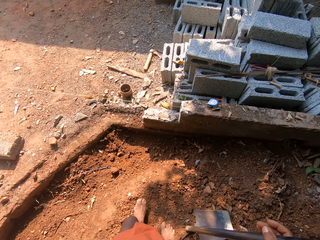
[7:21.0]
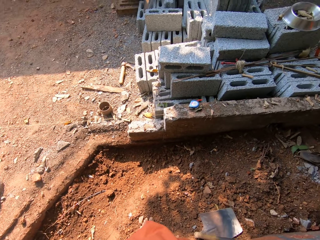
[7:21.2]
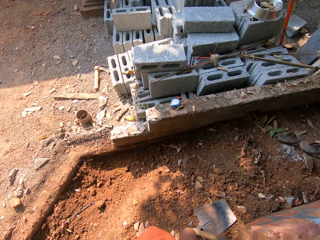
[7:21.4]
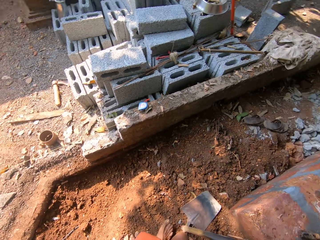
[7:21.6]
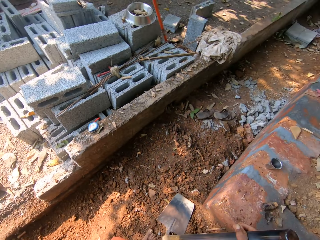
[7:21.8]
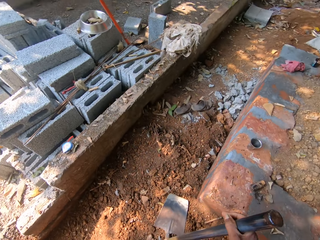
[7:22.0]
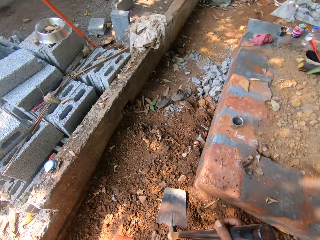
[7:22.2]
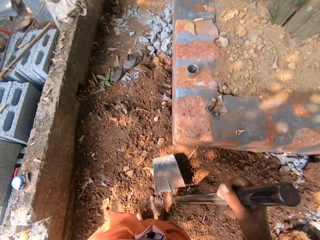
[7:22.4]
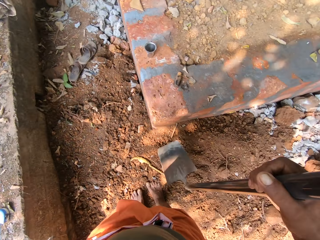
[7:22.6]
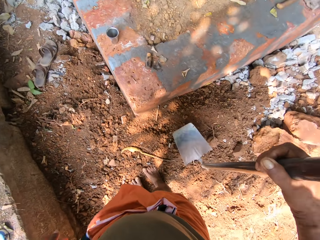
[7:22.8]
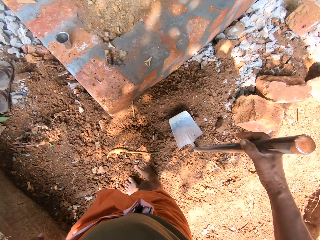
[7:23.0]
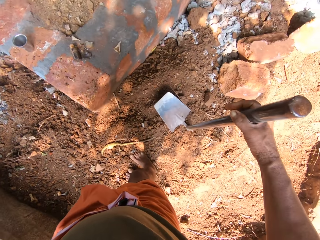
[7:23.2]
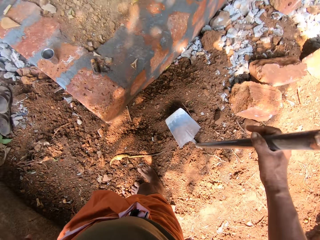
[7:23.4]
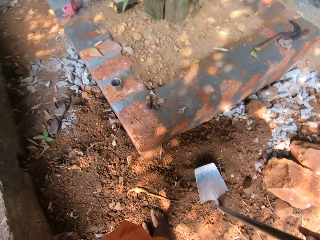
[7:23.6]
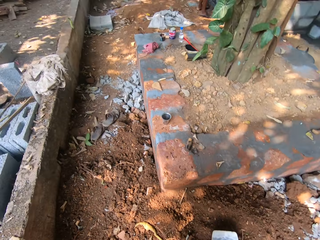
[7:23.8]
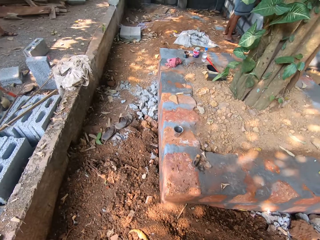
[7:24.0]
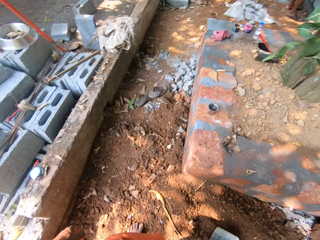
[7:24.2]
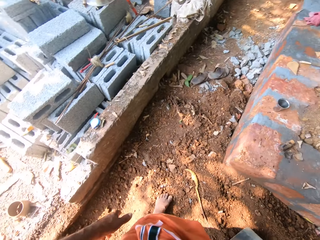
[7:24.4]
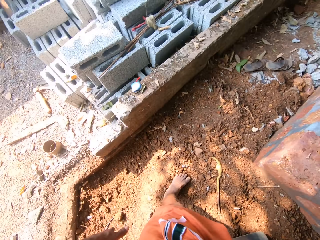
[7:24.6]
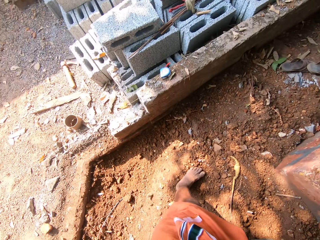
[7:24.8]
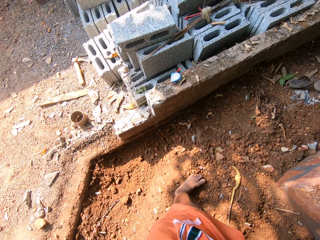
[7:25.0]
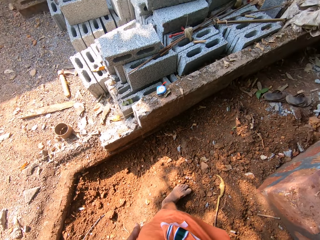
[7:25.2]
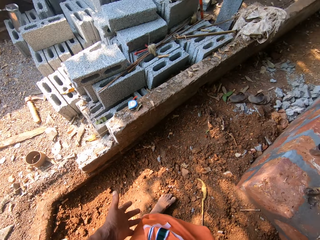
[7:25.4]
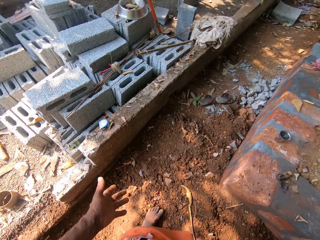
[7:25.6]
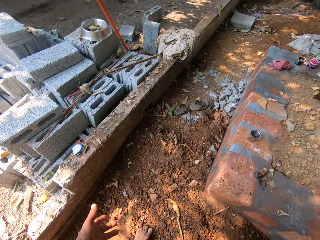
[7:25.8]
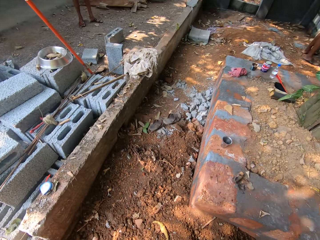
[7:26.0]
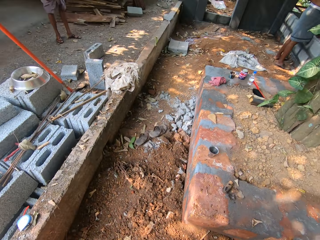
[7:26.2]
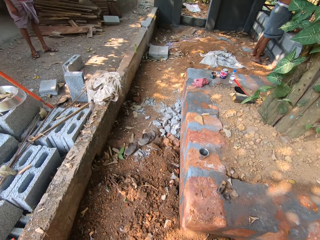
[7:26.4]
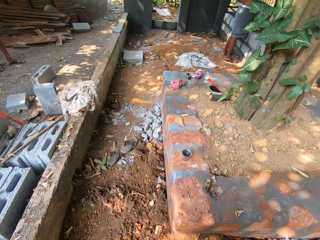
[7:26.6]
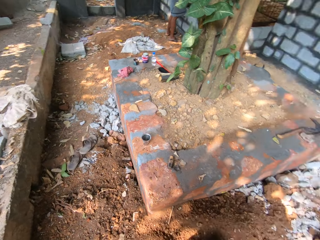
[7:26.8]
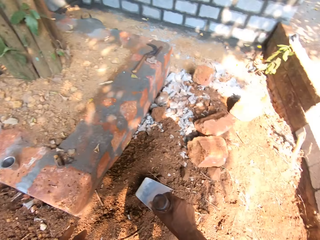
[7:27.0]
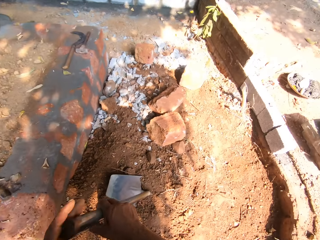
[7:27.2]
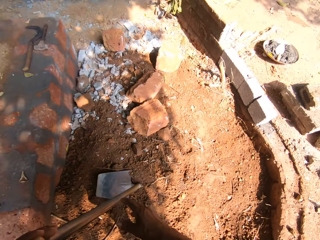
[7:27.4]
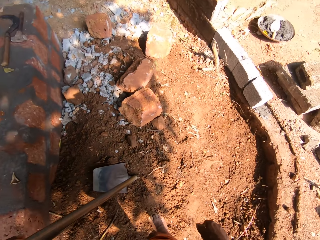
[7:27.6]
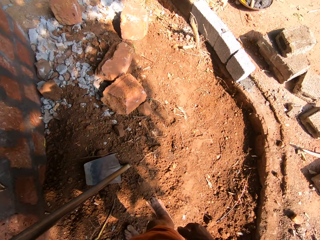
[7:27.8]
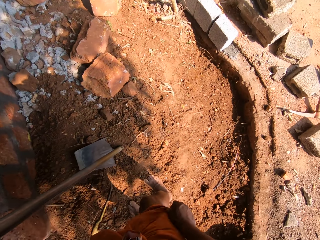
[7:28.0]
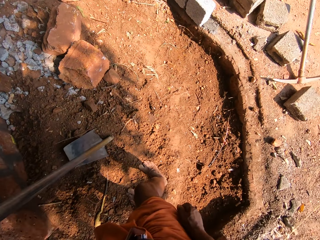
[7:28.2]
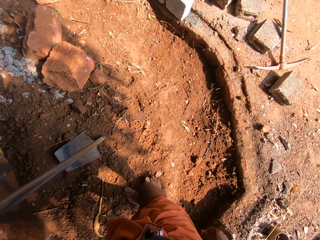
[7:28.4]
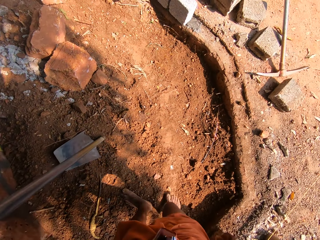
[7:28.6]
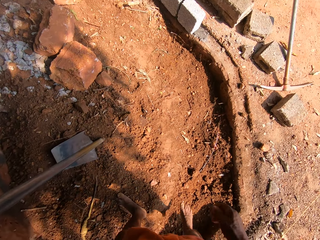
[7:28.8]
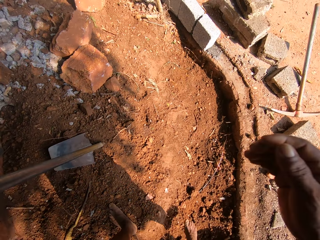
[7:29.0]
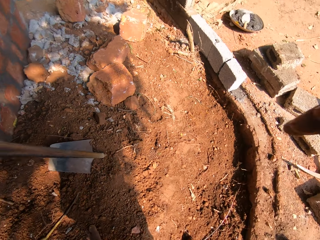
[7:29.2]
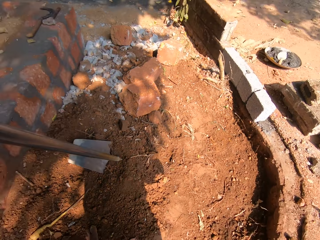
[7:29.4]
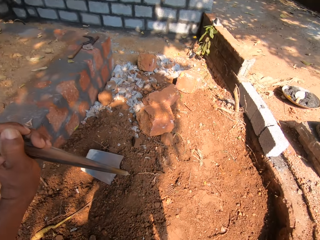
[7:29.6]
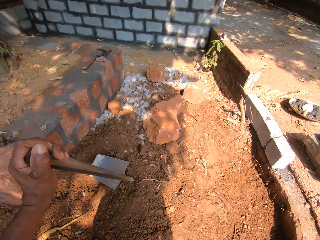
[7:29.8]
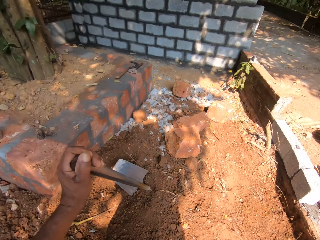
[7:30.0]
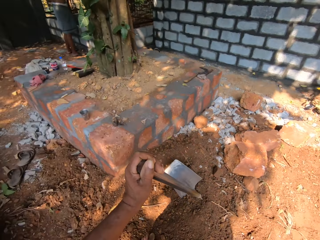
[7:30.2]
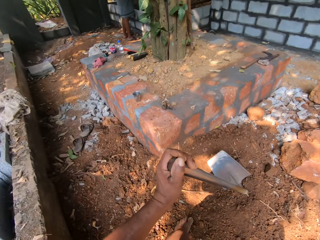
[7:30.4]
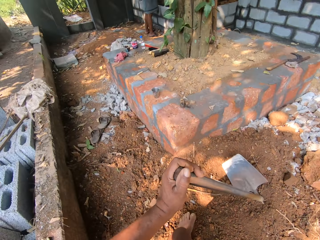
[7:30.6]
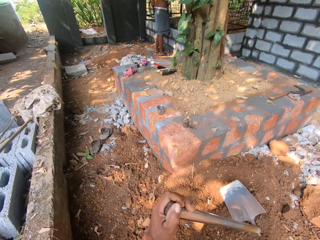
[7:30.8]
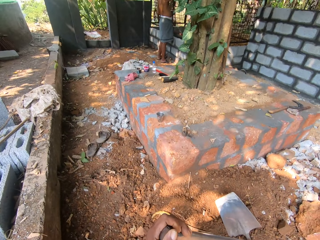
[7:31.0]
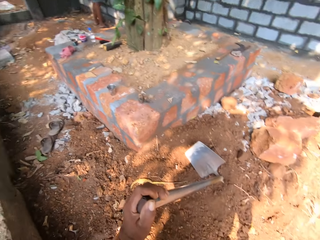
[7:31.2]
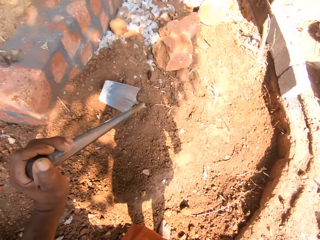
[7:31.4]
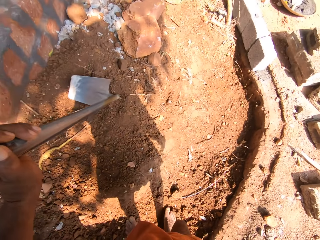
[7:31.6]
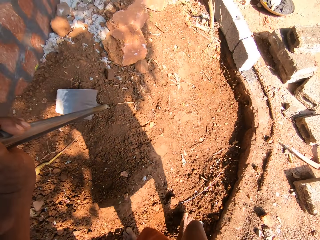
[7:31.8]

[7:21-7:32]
The camera wearer converses with the man. They look around.

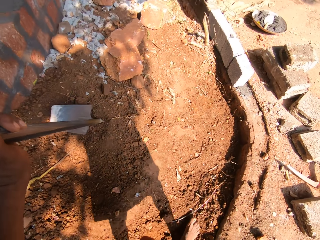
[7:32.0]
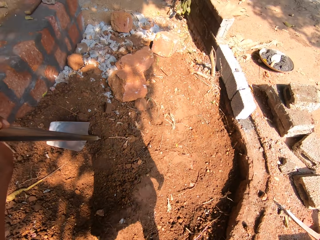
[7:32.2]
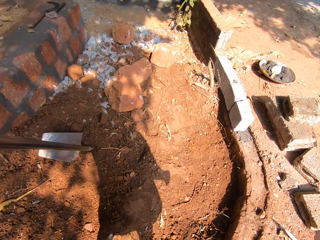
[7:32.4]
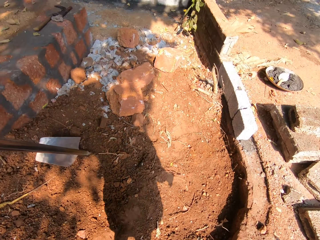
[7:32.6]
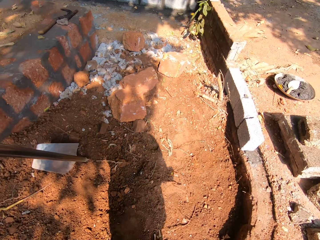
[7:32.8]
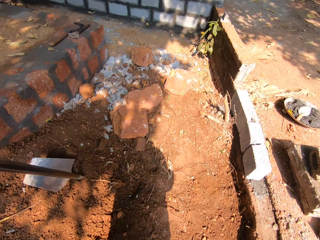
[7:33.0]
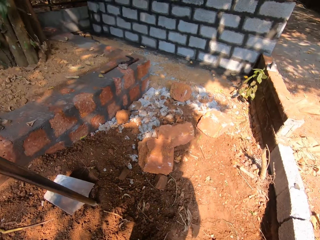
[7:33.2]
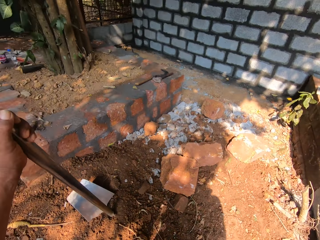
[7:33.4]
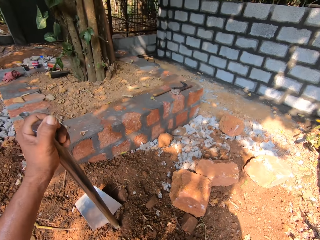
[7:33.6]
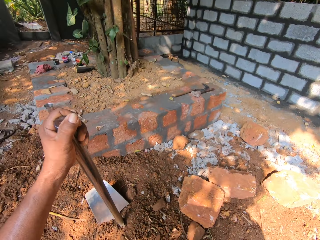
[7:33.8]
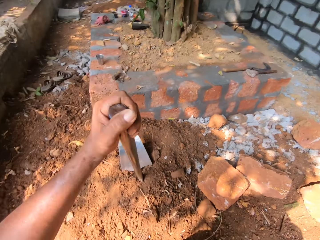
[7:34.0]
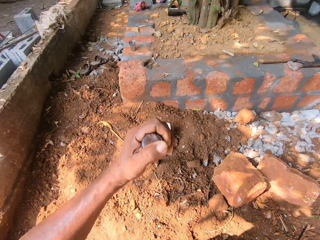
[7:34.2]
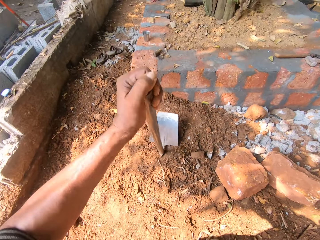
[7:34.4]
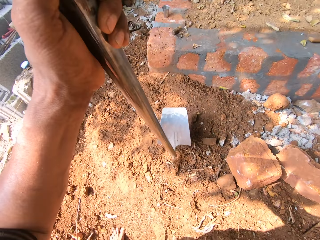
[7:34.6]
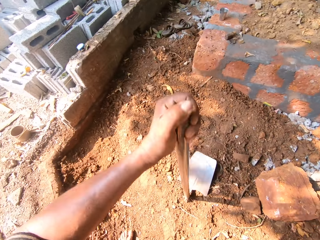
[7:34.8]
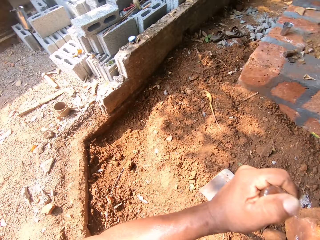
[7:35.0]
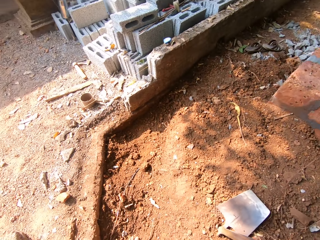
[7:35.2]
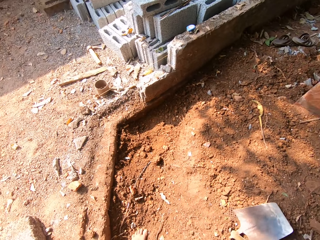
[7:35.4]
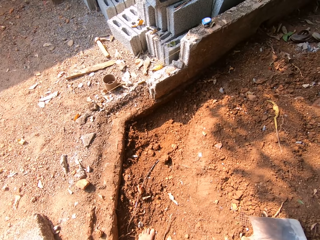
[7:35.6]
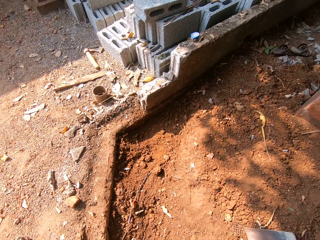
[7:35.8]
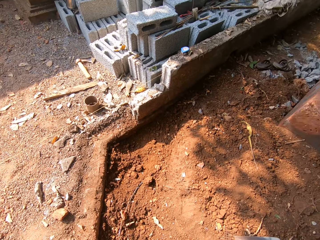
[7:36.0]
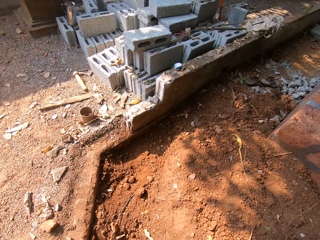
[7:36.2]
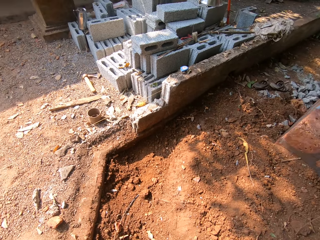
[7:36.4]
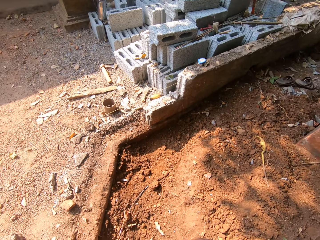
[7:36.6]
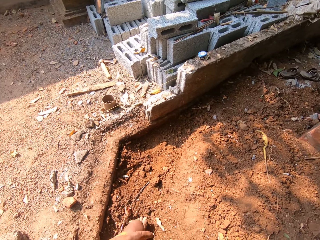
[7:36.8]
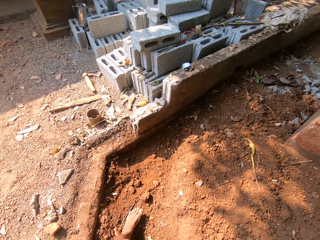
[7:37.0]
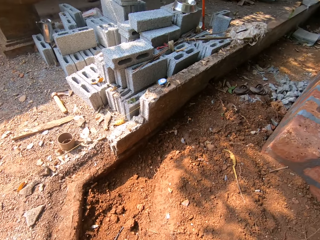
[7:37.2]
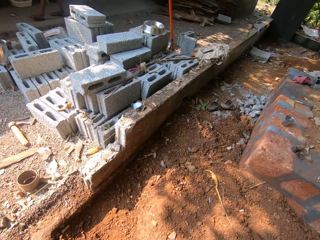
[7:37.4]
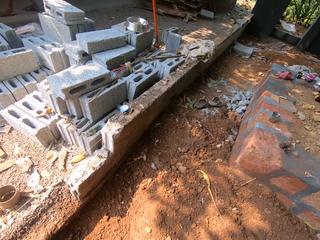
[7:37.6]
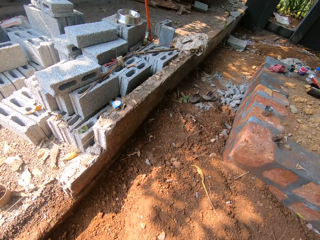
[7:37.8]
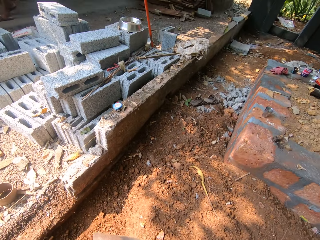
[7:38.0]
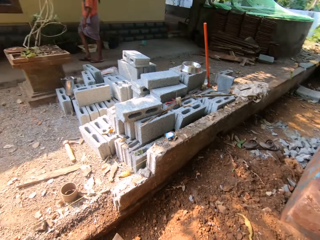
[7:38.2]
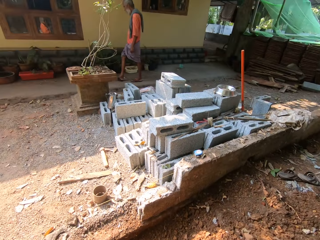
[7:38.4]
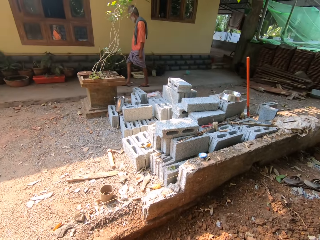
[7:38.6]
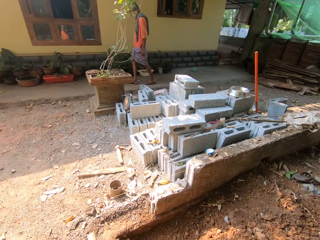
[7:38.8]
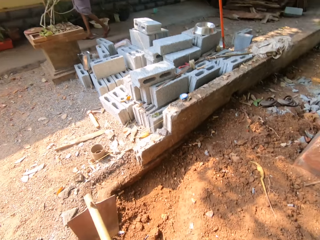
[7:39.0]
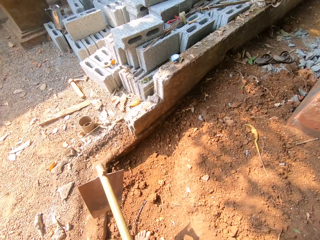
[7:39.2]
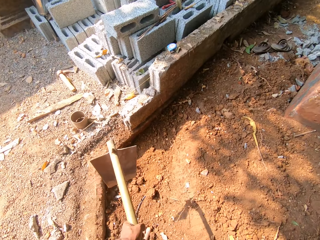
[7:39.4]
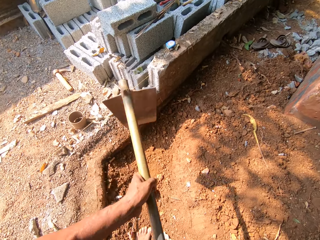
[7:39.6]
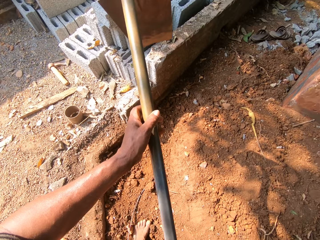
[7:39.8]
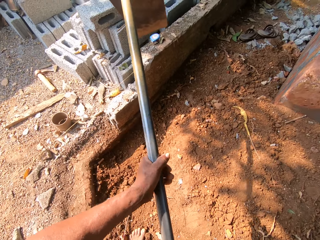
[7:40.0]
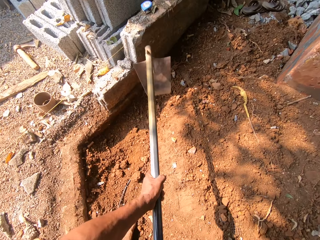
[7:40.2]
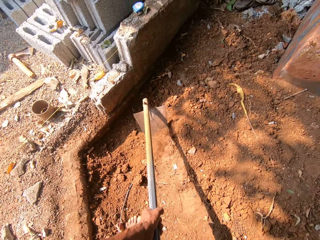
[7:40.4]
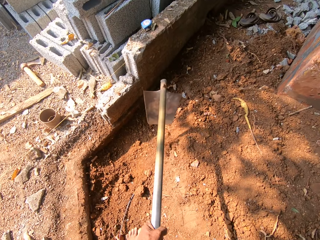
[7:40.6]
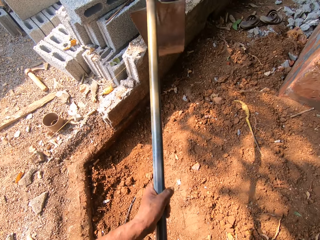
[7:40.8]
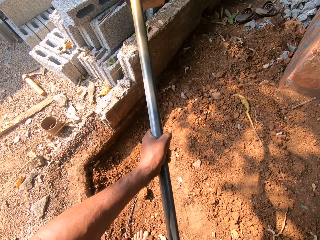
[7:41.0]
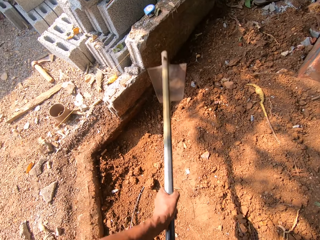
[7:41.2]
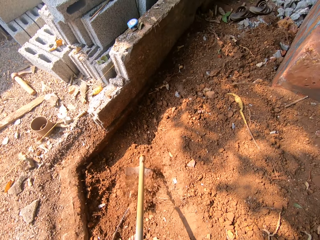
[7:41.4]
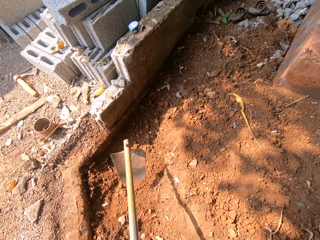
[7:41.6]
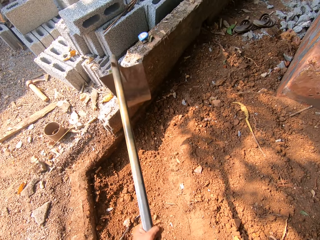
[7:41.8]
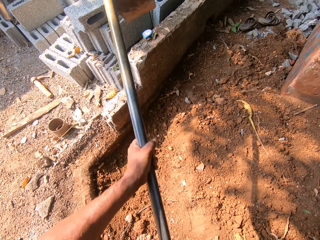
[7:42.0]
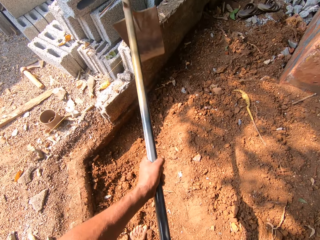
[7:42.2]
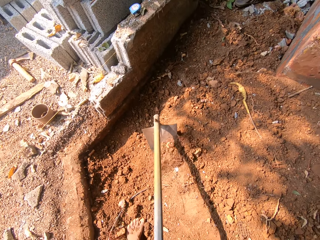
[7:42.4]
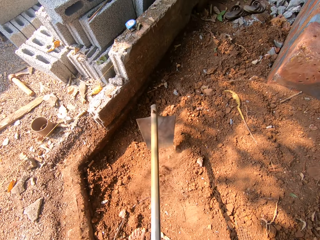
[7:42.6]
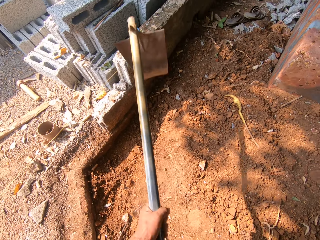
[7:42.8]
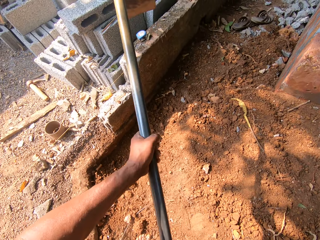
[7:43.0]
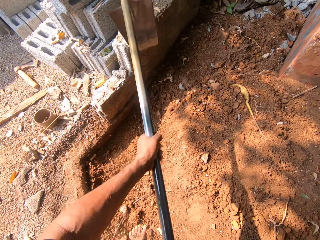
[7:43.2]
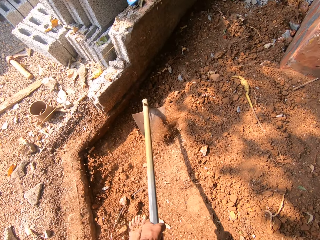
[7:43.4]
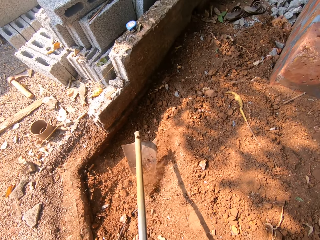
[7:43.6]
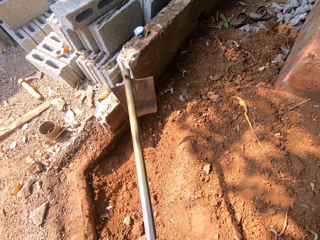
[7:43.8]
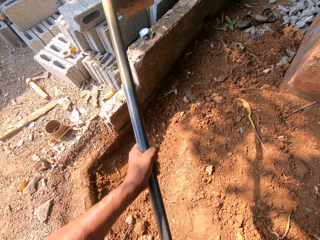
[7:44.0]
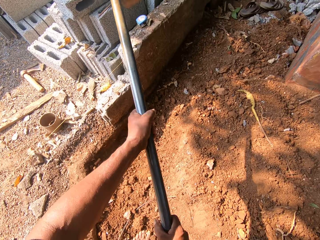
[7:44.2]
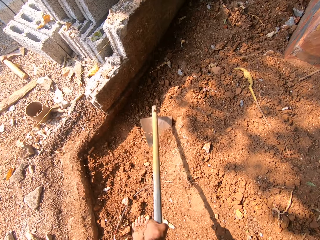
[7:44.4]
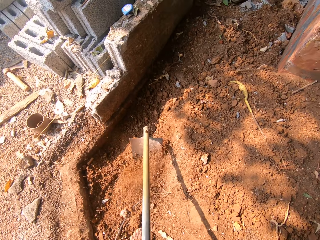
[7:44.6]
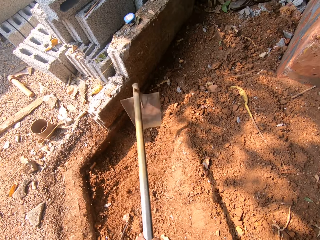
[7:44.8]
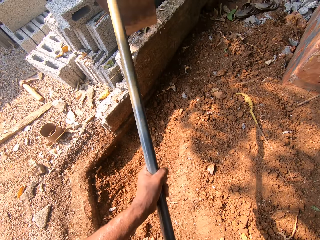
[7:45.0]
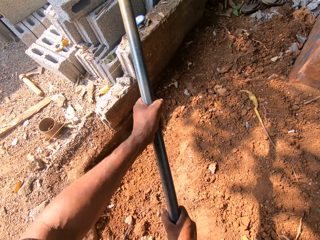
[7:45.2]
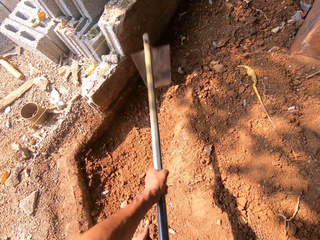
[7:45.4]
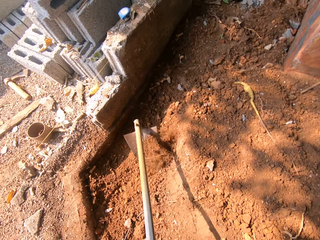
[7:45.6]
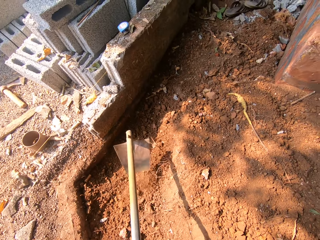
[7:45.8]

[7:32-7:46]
The camera wearer stamps the hoe in his left hand on the floor. He digs into the soil with the hoe in his hand.
